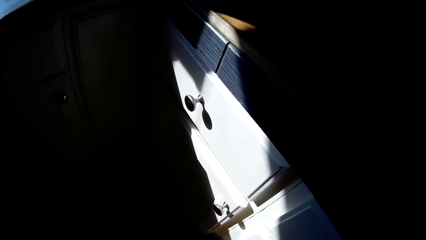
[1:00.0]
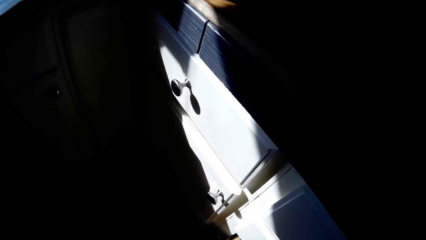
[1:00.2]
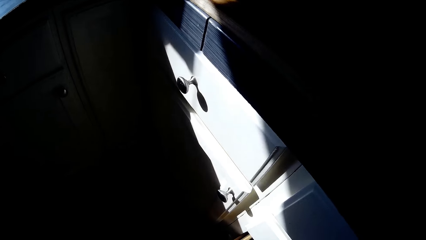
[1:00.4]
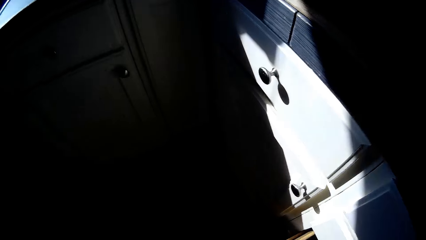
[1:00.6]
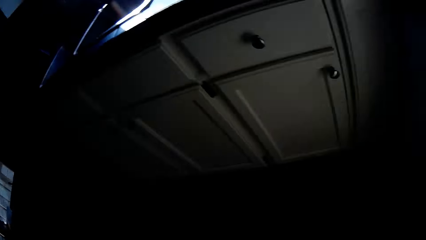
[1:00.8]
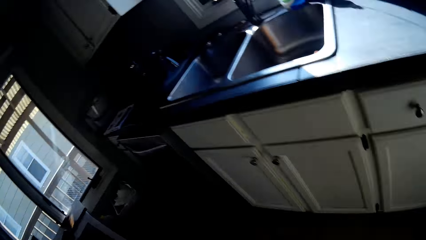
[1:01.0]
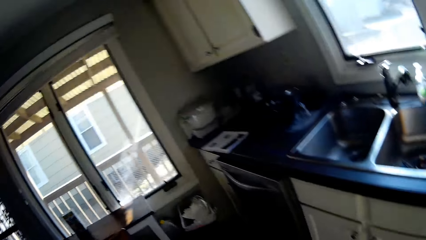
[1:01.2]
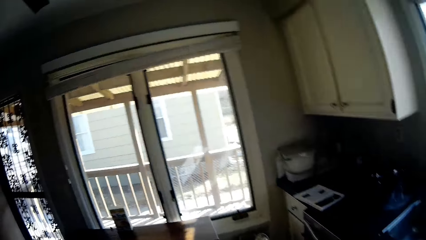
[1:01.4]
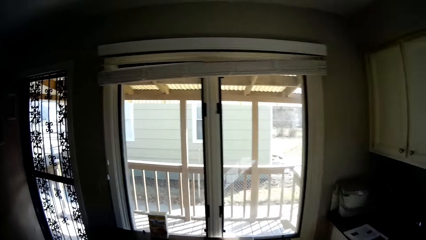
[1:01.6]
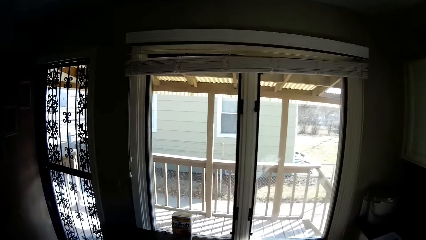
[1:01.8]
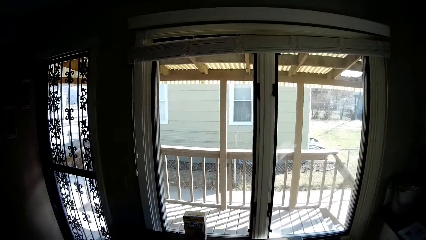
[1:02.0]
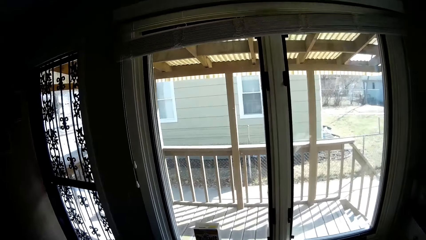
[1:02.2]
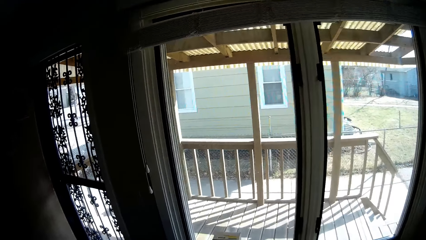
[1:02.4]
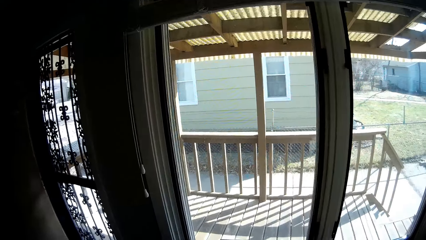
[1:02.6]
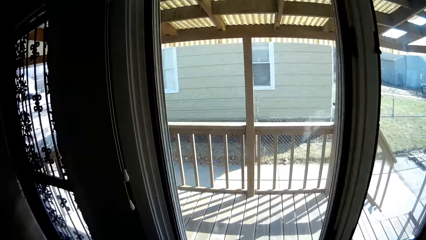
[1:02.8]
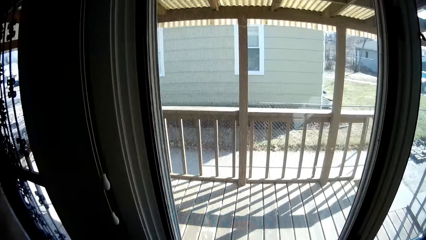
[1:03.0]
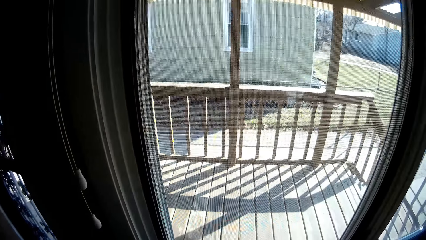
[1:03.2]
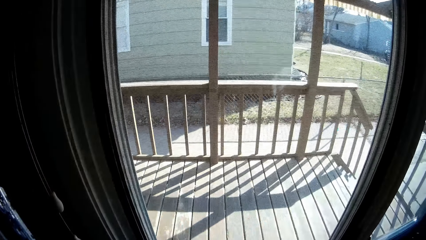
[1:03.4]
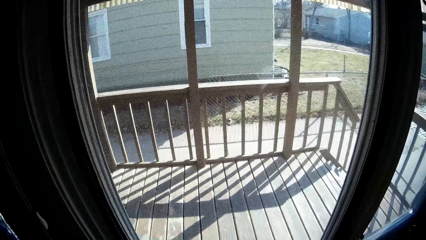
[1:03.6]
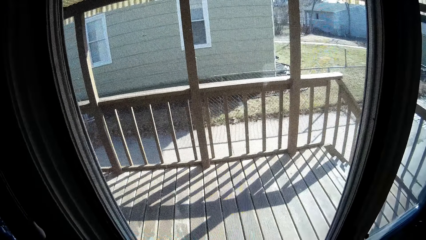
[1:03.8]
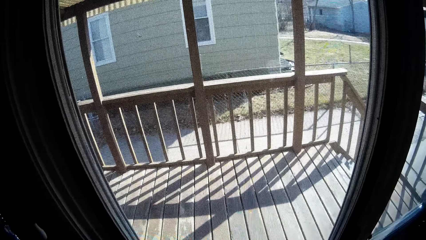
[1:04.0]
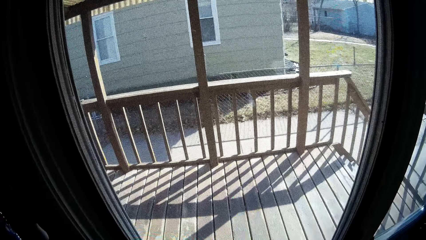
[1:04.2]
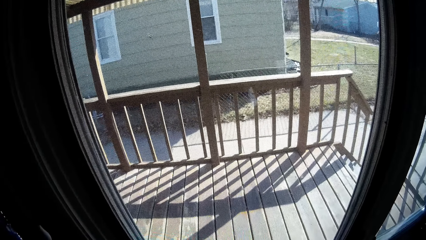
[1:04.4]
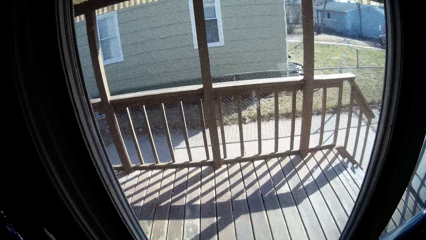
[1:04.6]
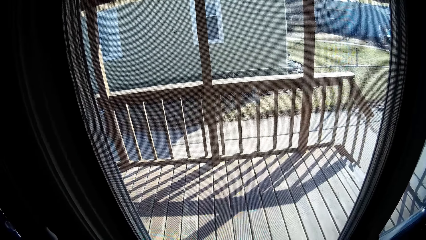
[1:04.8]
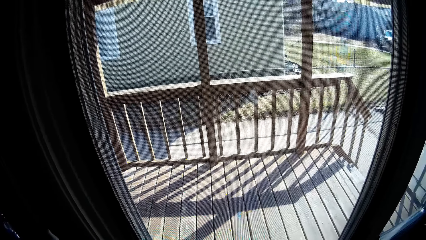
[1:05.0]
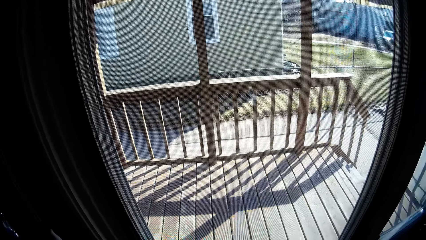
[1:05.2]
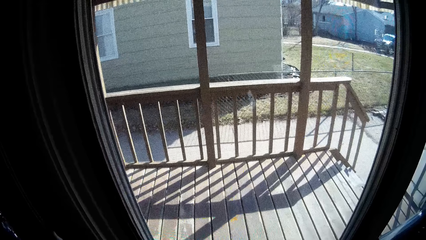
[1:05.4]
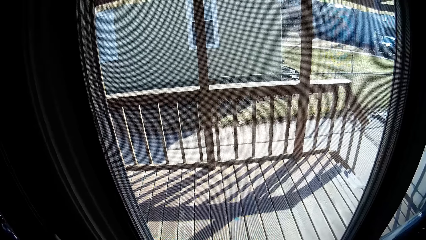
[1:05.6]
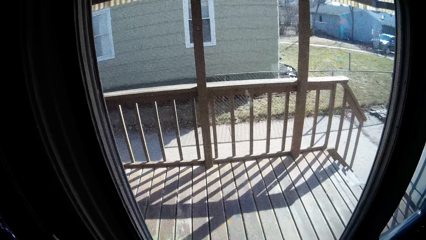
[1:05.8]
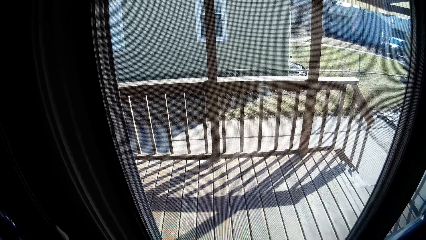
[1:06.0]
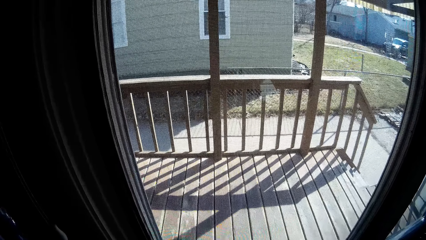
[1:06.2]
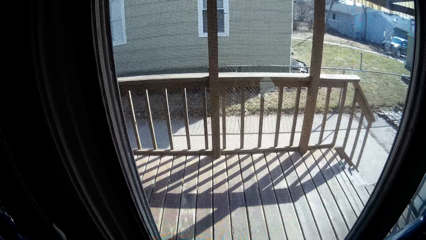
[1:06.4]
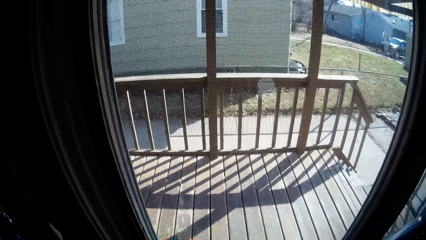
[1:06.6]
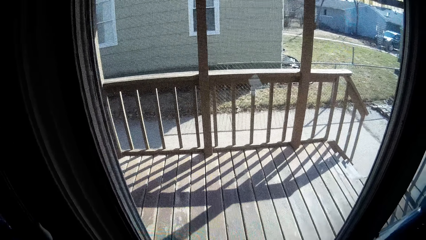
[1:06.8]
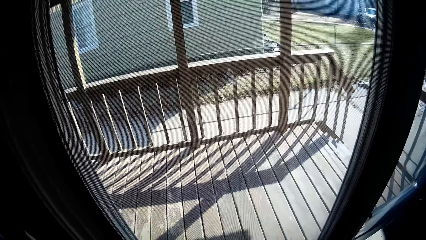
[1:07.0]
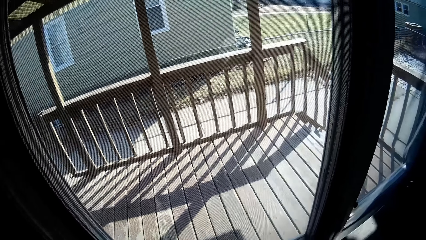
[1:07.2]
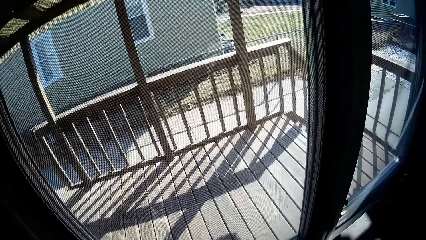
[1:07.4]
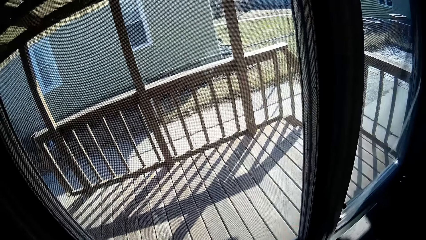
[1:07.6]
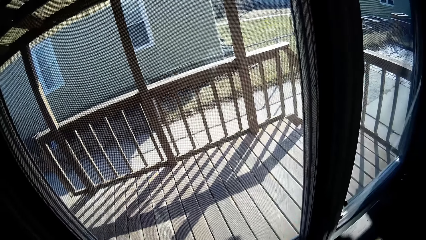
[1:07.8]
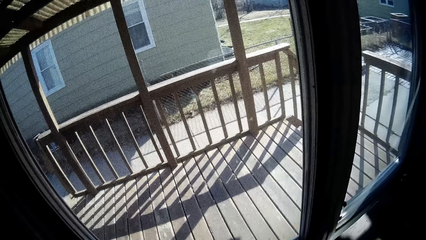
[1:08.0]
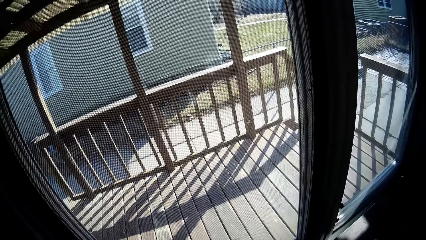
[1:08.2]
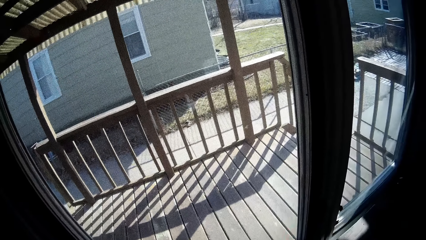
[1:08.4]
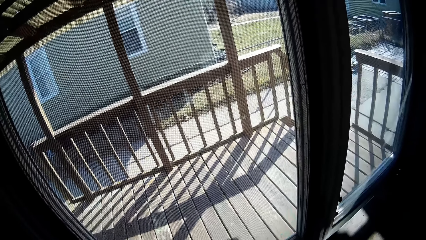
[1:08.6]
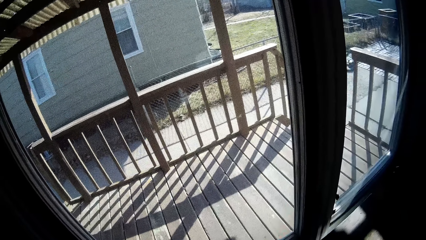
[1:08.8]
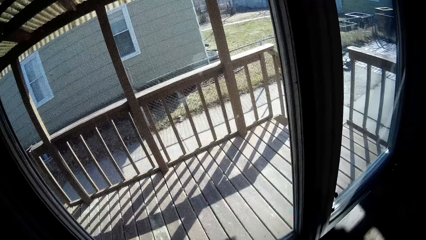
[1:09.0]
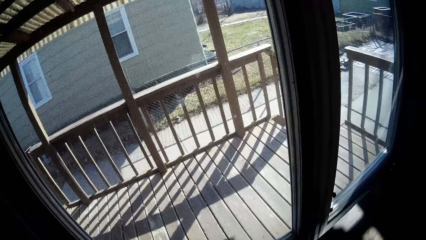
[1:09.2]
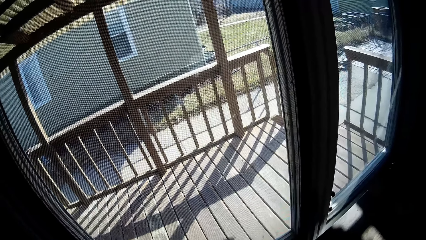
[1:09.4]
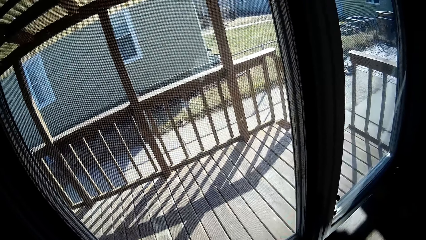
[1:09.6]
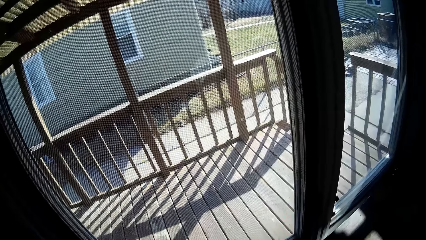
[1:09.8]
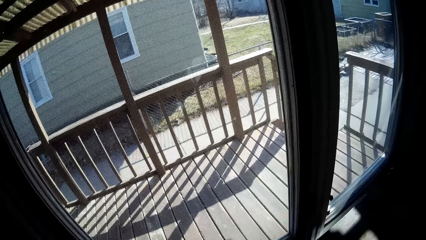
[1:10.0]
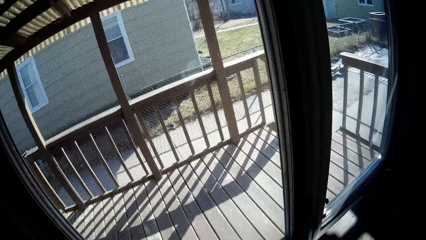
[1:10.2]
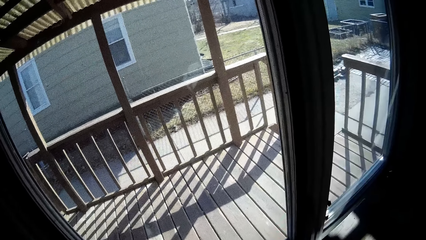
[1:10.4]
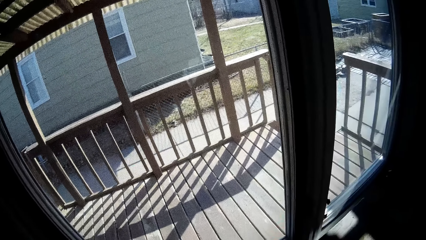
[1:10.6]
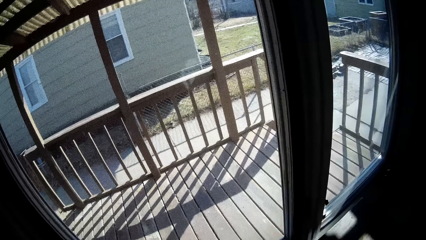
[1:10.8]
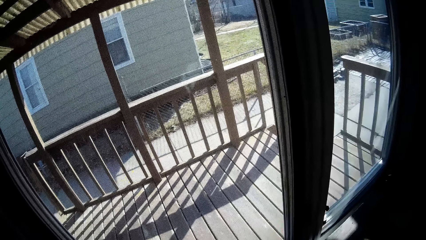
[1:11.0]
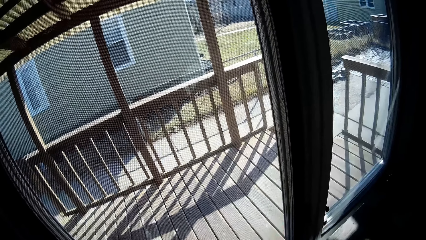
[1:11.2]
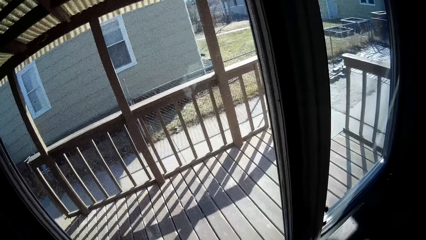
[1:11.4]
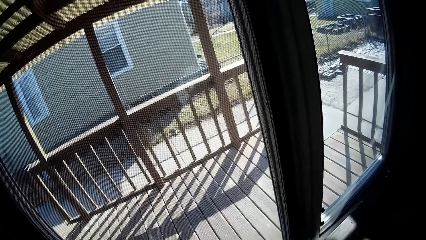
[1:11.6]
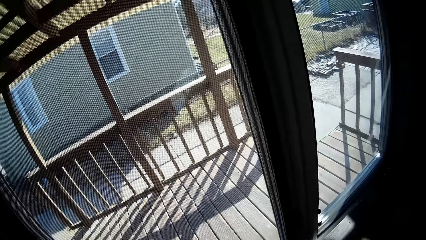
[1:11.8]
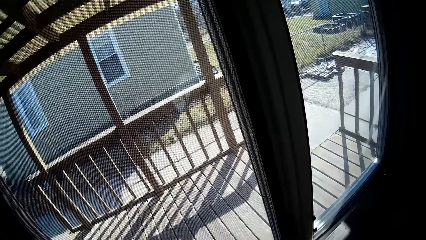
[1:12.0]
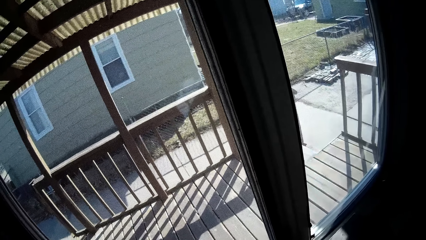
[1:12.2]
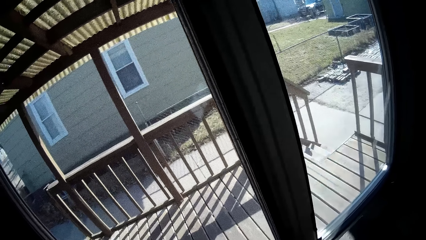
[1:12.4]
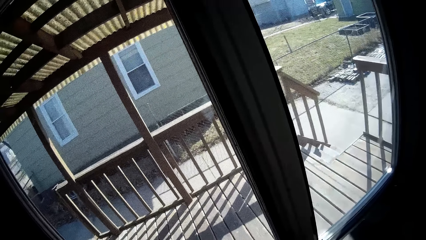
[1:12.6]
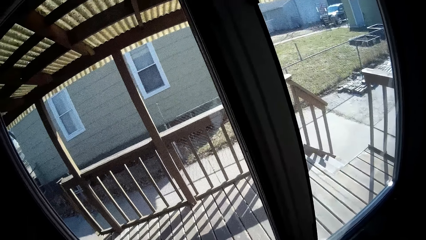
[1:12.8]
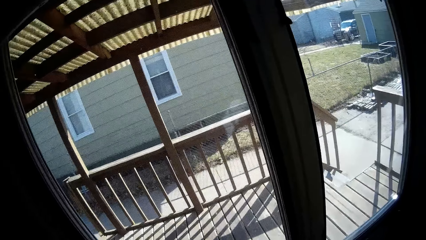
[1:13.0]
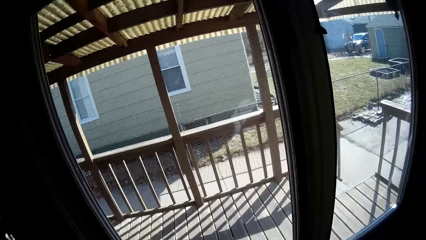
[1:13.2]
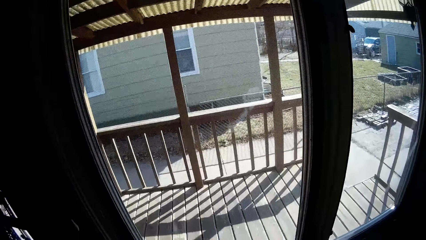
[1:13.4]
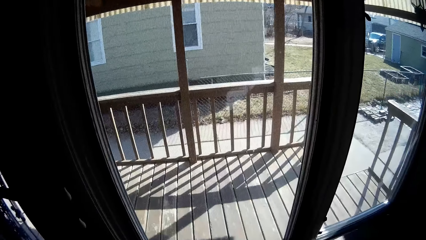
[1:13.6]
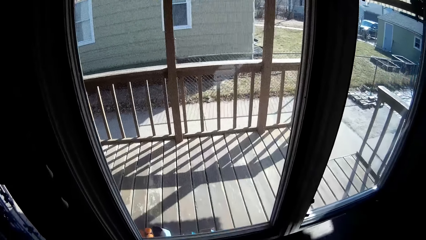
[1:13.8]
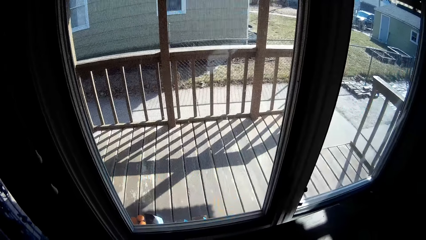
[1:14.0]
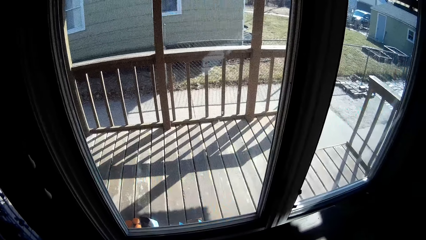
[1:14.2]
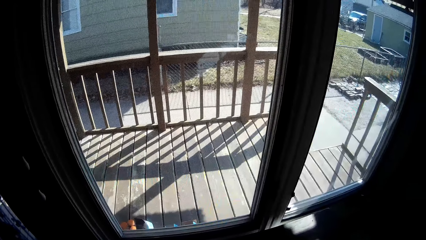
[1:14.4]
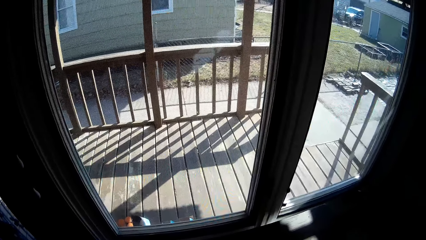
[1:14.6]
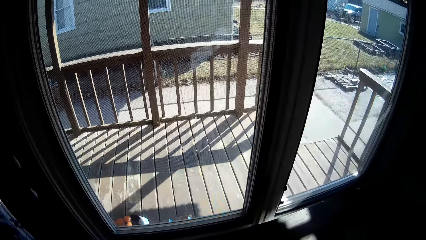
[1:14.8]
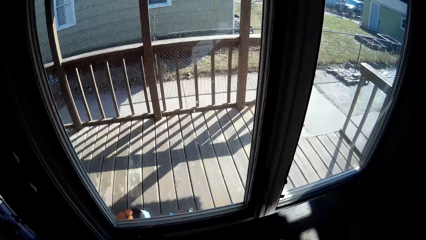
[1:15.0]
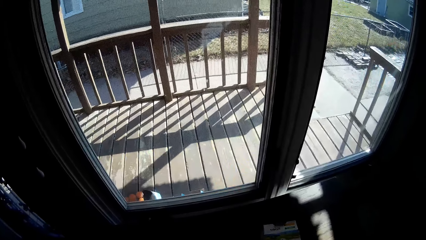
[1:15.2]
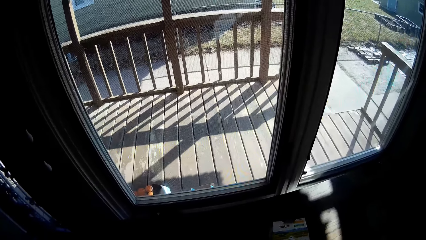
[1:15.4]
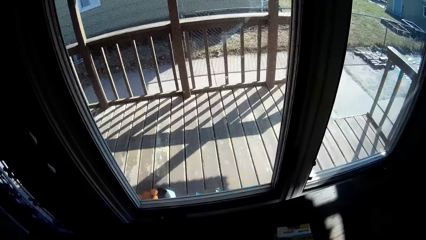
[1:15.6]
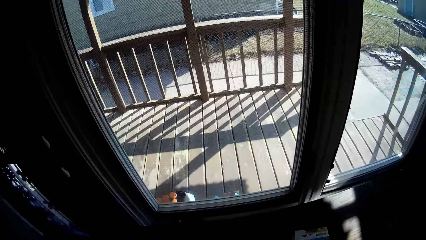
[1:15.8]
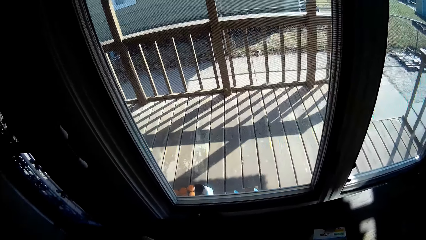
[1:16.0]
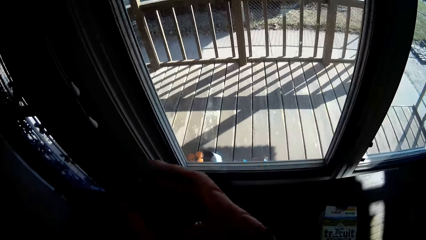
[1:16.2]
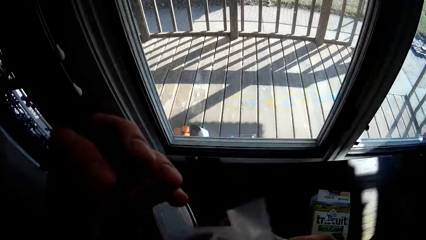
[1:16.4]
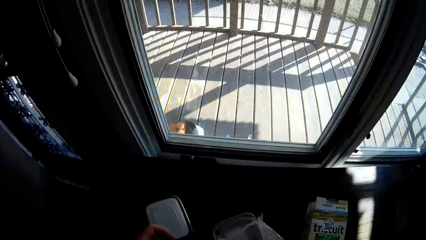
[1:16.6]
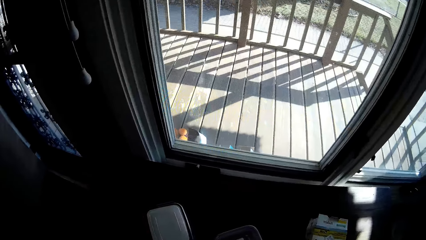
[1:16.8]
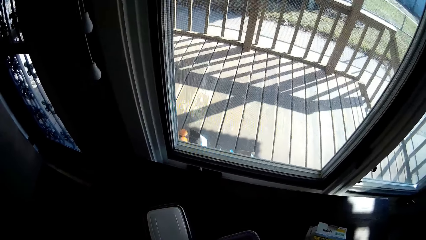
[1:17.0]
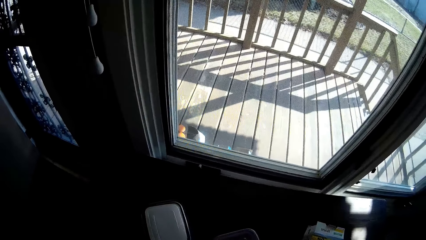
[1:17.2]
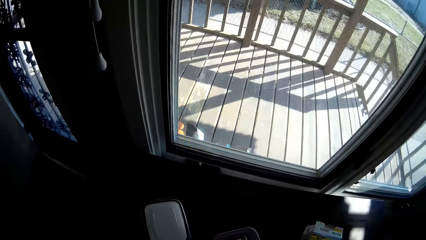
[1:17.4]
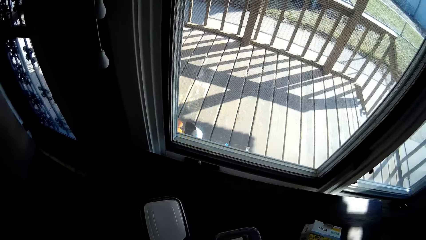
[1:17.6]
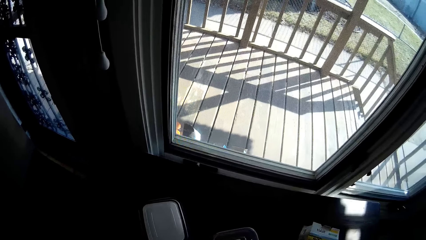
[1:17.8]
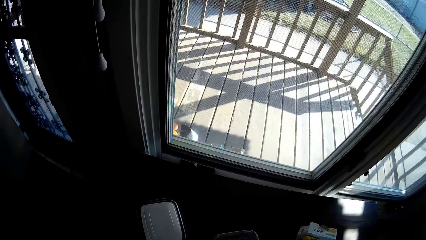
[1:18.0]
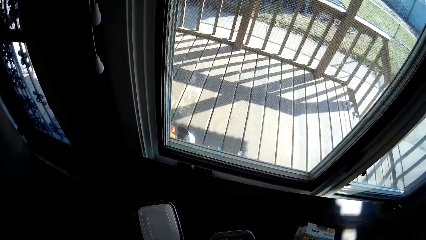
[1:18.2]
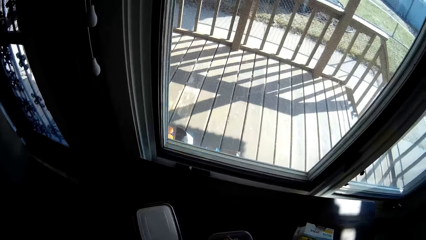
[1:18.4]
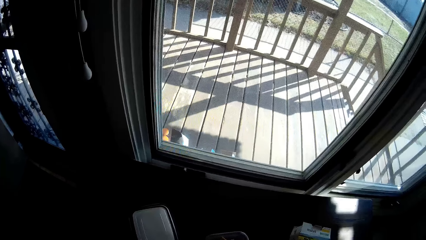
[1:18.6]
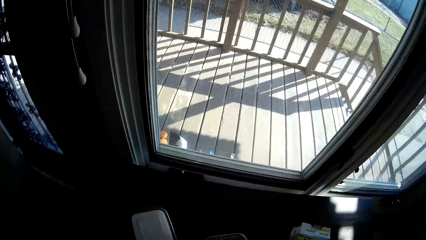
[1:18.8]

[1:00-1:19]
The camera wearer goes to the door. They raise the hands up. They lower the hands.
